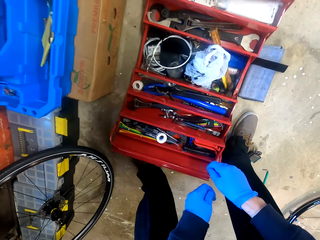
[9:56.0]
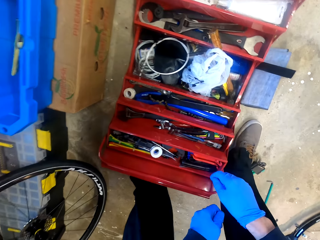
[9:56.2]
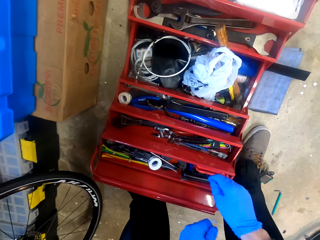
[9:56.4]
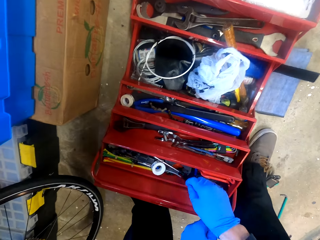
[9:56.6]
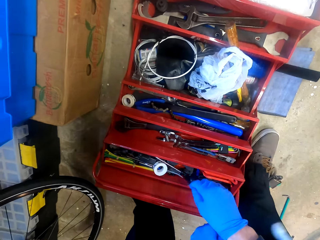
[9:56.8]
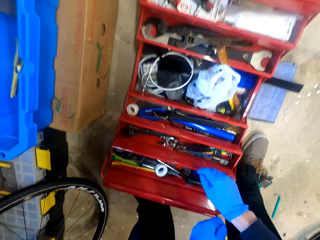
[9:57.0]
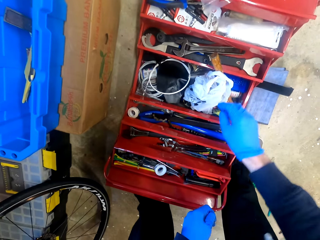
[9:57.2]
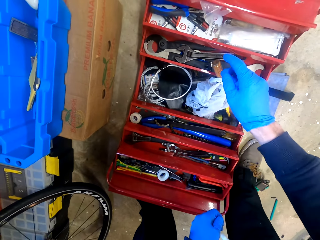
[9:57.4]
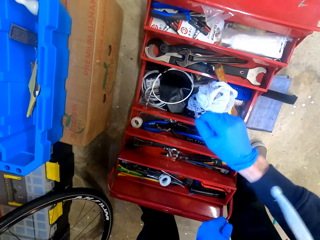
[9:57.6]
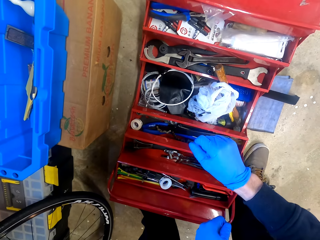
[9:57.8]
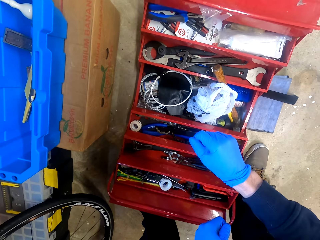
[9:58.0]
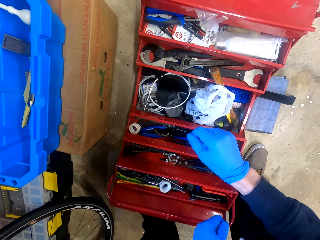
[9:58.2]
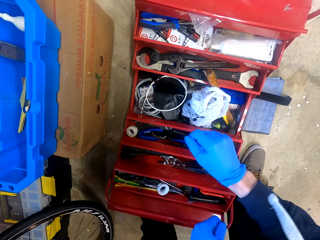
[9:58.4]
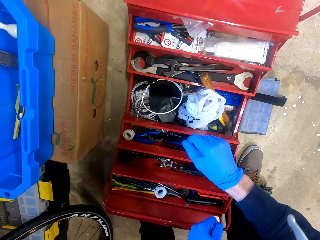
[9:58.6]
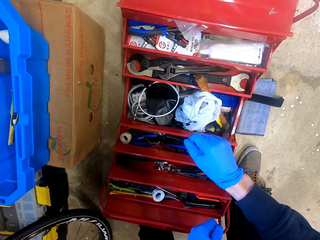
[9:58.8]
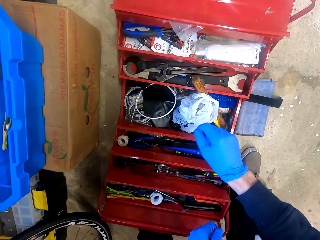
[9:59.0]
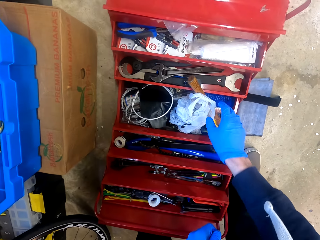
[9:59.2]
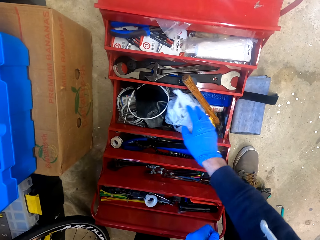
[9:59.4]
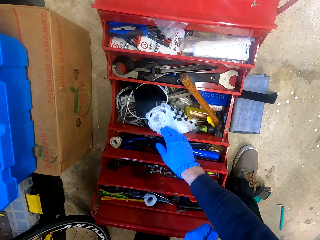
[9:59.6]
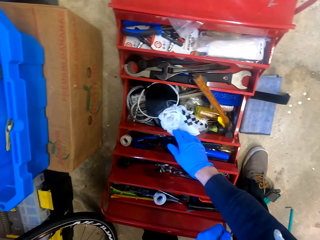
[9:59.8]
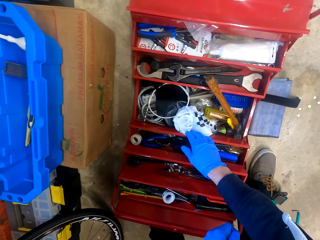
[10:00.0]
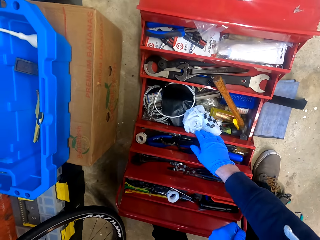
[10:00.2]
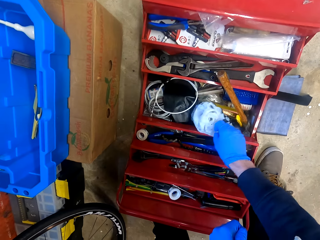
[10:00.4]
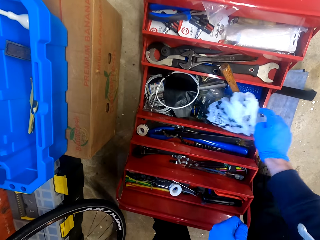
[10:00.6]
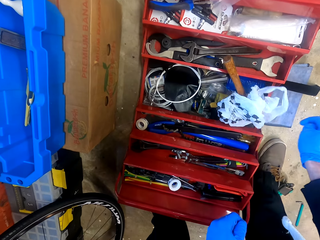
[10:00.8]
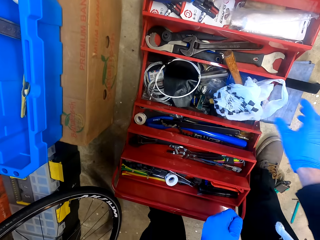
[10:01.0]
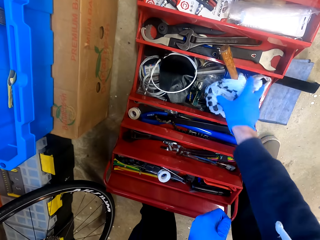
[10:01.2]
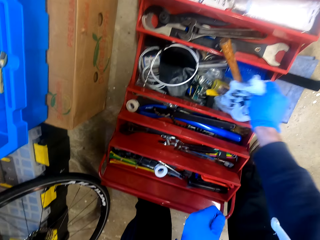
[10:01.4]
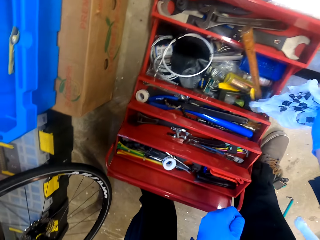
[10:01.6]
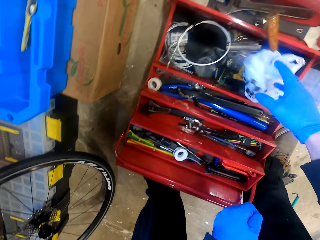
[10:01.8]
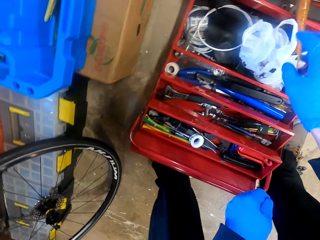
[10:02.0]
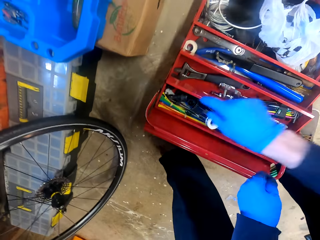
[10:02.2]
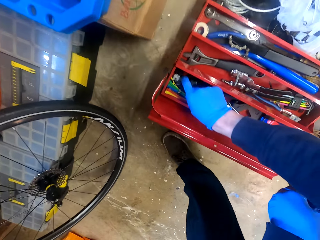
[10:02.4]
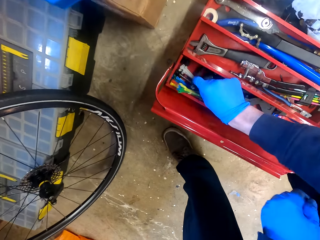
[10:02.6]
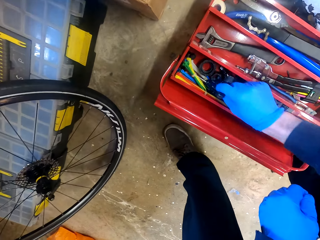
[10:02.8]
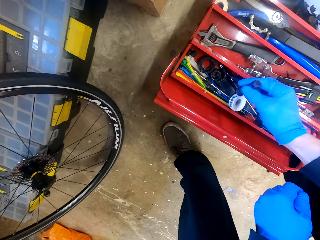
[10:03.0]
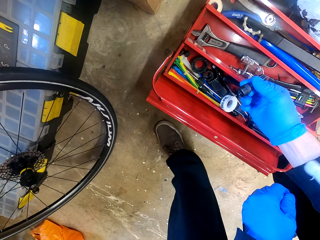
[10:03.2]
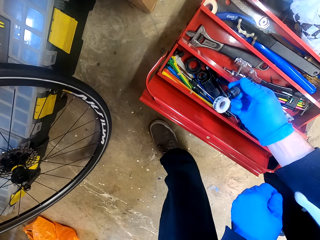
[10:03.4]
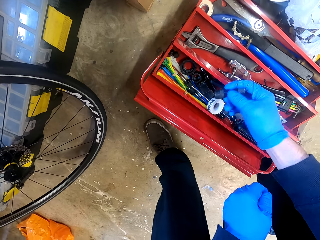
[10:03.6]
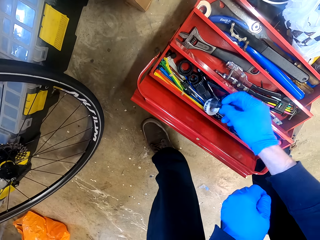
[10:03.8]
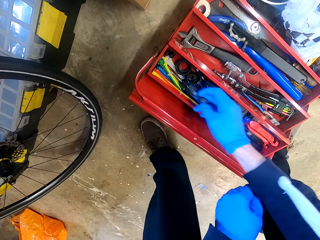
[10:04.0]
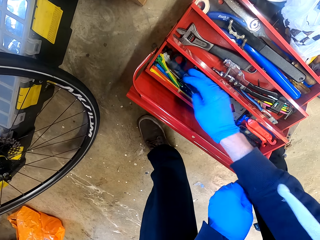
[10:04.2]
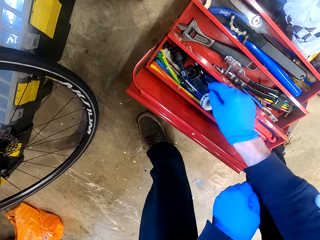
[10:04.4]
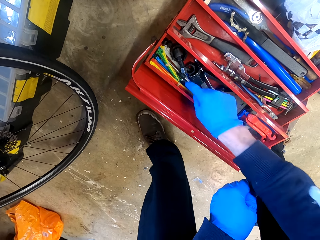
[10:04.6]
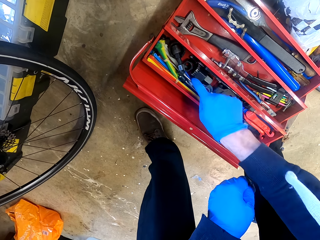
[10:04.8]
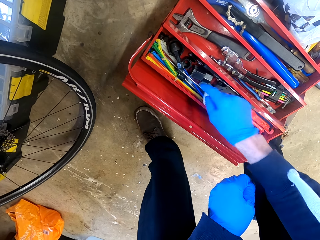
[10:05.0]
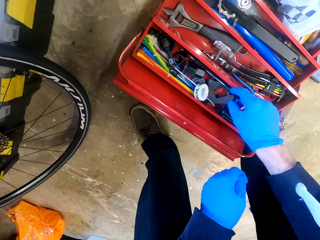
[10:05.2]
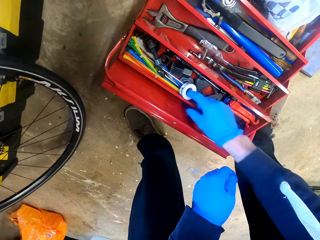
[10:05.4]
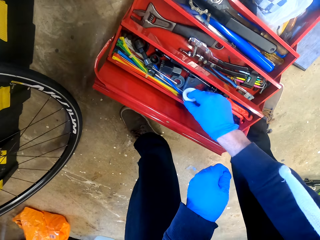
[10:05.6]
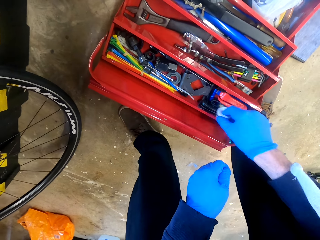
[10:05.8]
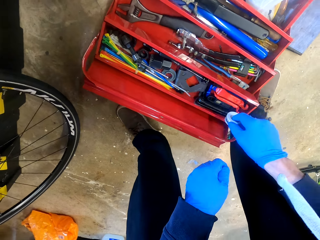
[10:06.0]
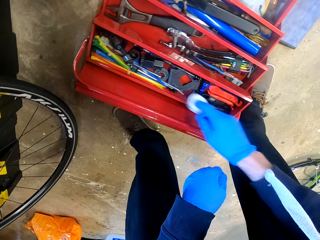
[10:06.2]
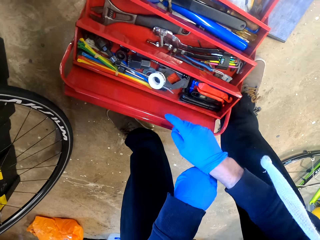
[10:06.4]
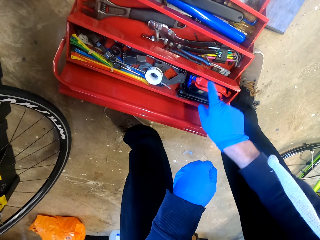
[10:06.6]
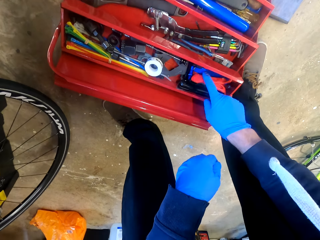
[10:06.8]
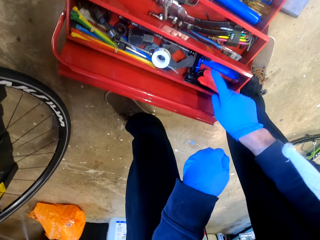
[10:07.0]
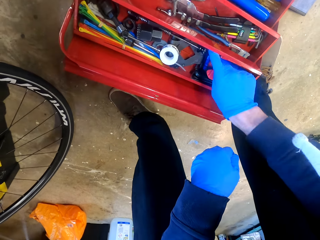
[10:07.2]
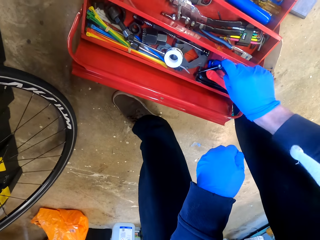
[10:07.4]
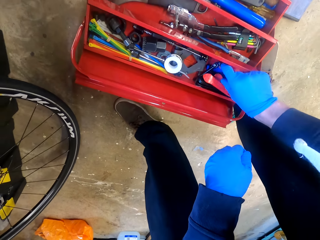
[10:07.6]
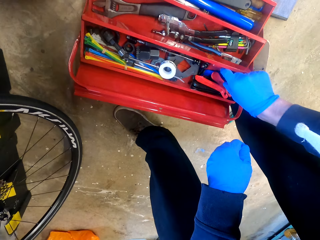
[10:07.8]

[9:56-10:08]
The camera wearer walks around a garage. They look around the garage. They move items in a tool box. They hold a paper. They look around the garage. They pick up a nut from the tool box. They put down the nut in the tool box. They move items in the tool box. They pick up a seal tape and place down the seal tape.

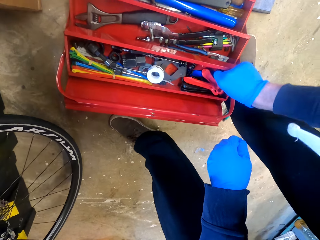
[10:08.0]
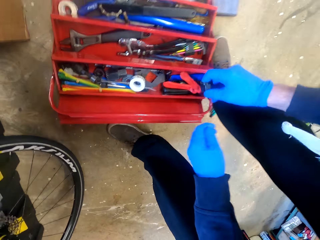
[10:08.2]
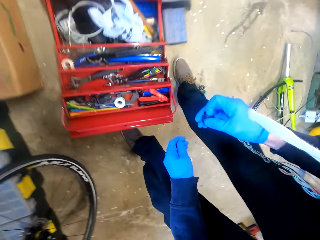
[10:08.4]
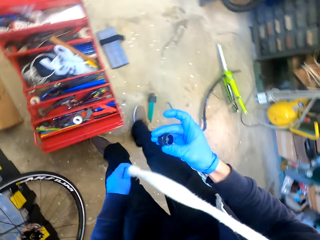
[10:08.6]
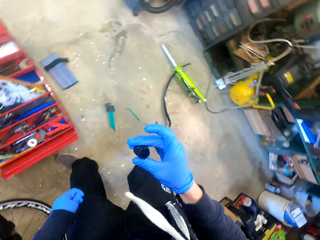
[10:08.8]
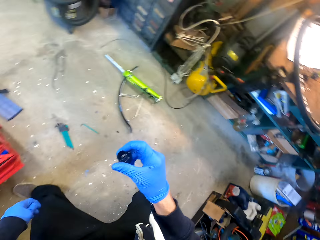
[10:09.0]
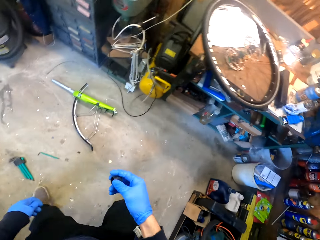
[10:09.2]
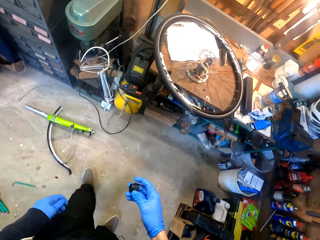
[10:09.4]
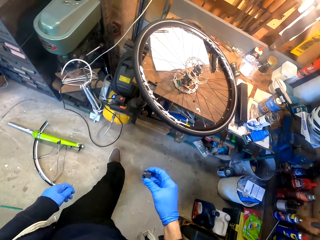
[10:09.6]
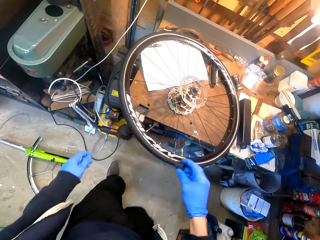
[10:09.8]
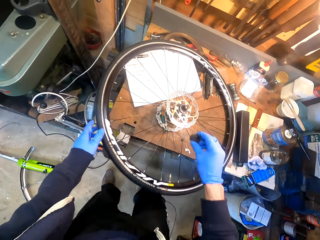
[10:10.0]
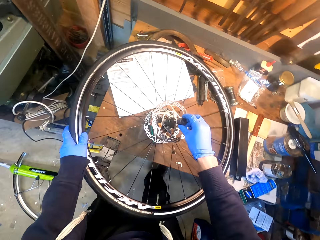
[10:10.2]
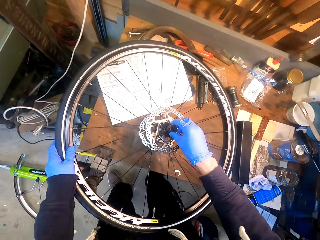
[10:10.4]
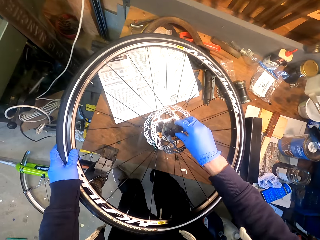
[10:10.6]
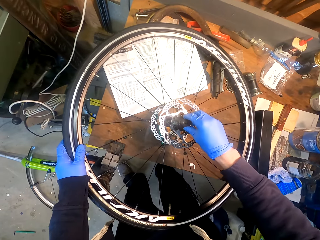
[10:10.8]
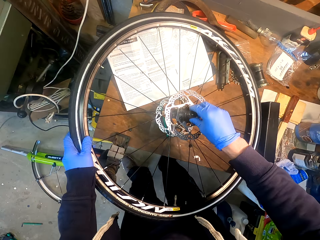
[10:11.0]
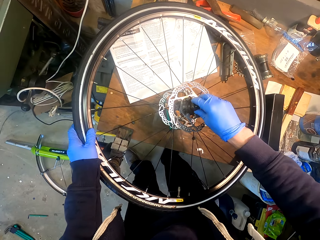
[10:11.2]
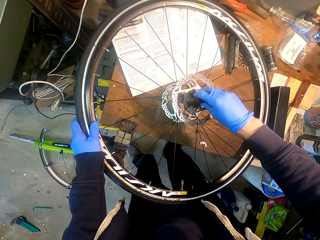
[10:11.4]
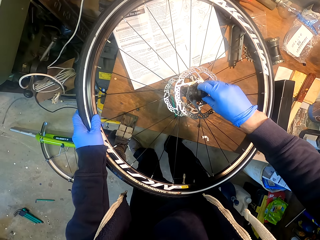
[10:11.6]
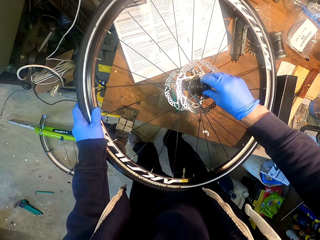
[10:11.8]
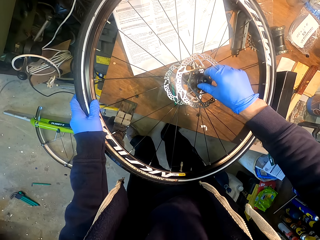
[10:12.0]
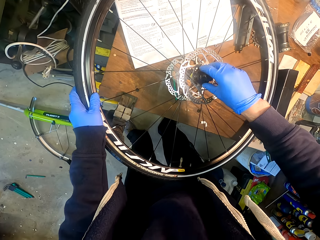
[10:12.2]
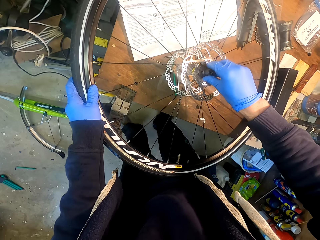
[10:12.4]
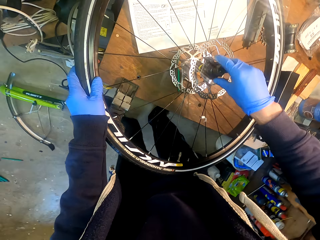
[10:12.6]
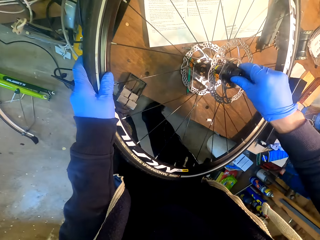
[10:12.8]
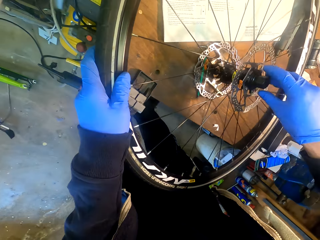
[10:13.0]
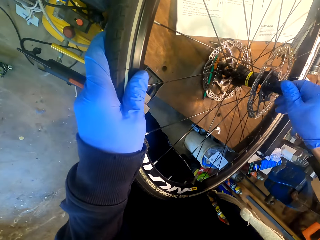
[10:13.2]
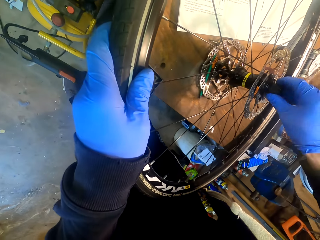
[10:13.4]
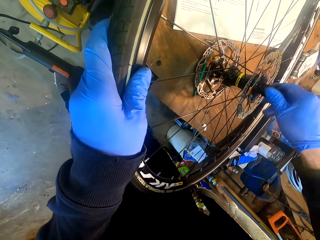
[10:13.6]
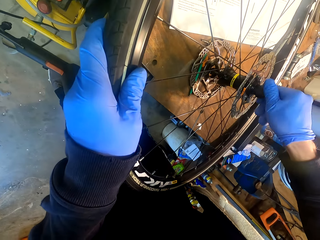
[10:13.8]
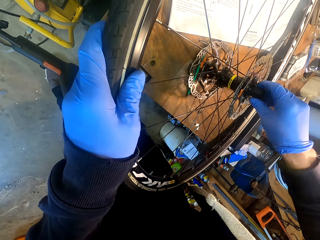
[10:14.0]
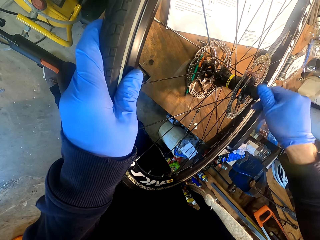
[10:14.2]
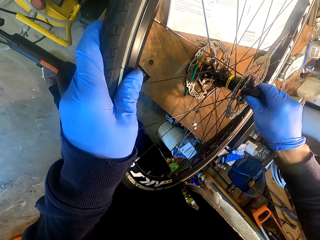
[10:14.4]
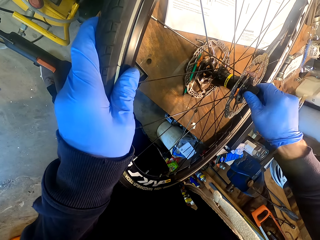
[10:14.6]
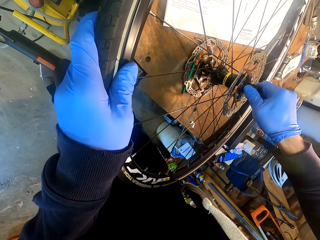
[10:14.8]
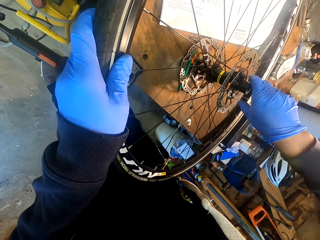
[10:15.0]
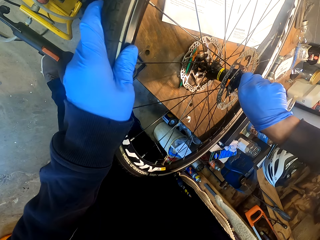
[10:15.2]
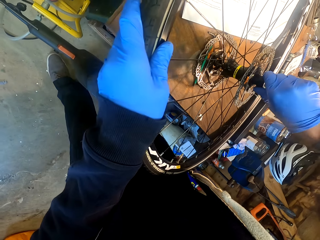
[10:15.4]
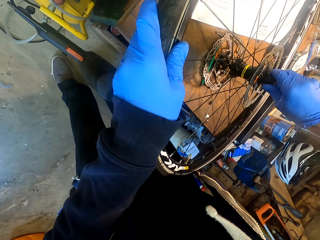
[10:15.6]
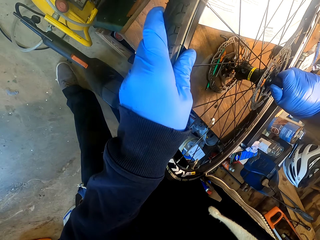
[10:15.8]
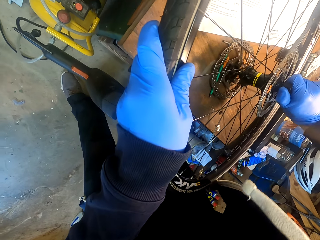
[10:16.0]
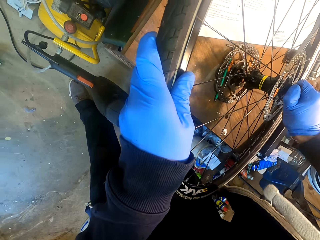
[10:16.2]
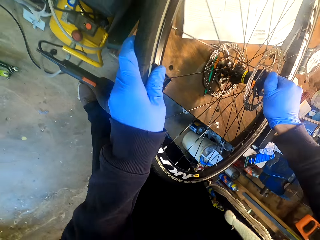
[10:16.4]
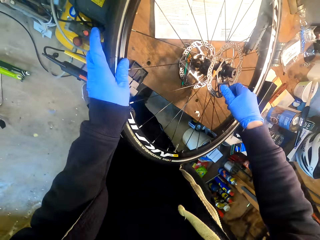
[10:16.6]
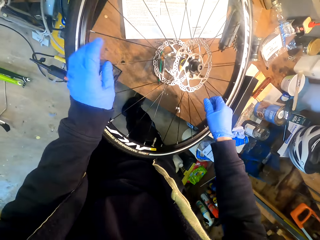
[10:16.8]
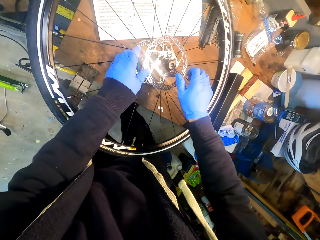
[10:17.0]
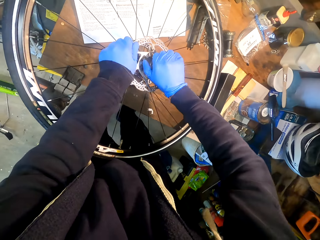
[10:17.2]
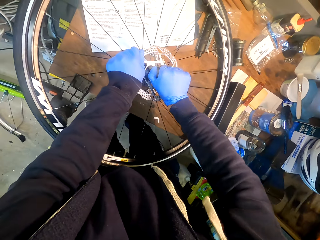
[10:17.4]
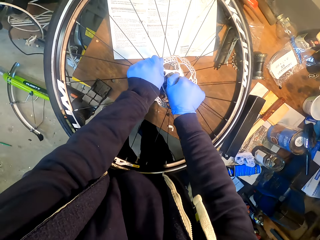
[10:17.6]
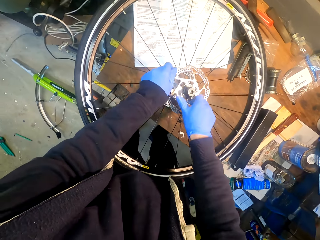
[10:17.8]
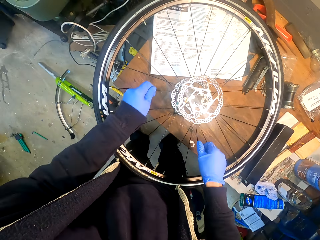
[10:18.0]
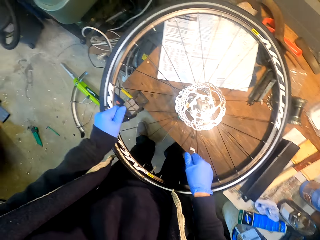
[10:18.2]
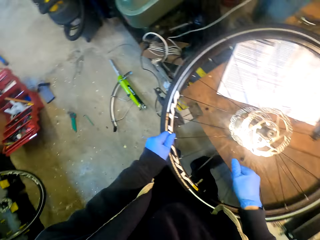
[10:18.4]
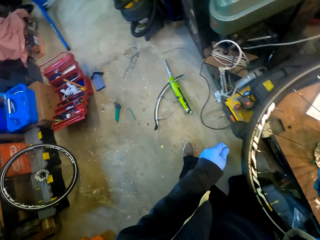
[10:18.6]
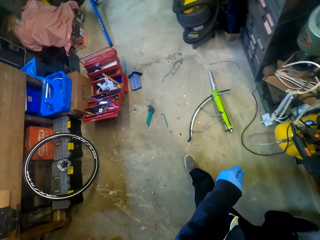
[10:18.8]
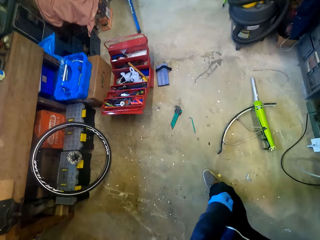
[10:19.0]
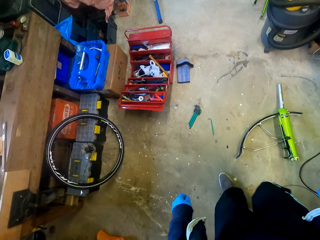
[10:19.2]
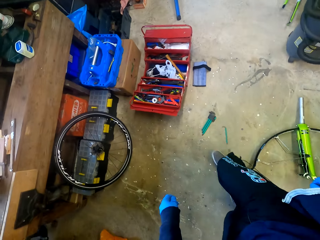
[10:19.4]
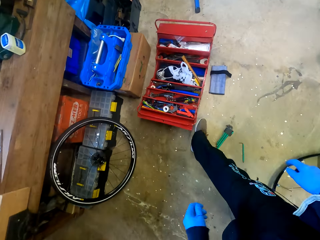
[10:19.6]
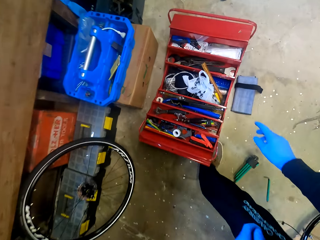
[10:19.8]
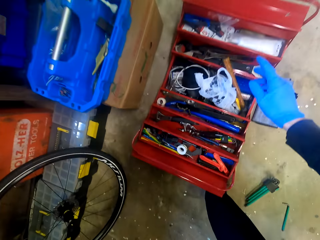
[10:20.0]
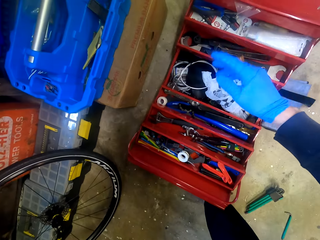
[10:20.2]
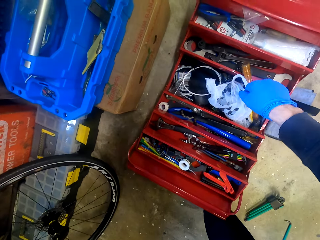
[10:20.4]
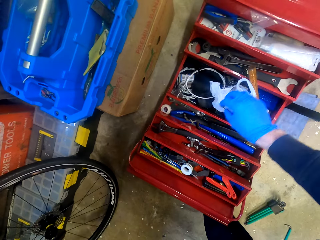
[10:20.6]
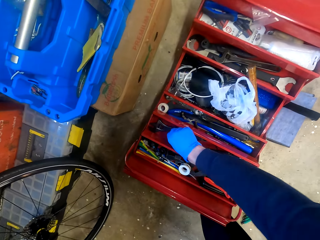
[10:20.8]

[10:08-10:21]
The camera wearer picks up a nut from a tool box. They walk around a garage. They insert the nut in a bicycle wheel. They adjust the nut on the bicycle wheel. They adjust the bicycle wheel on the table. They walk around the garage.
